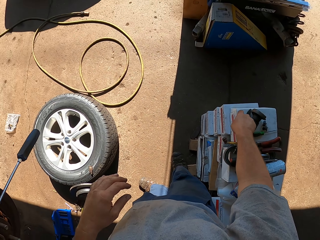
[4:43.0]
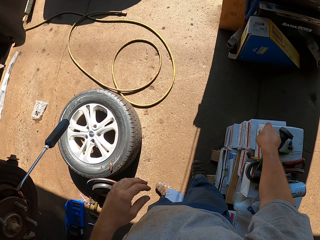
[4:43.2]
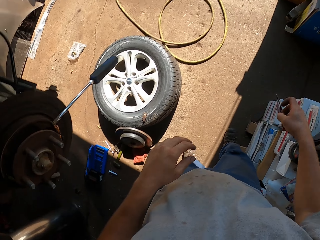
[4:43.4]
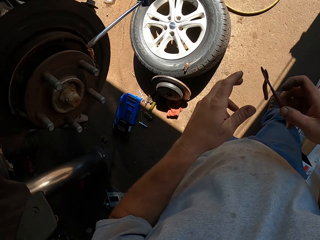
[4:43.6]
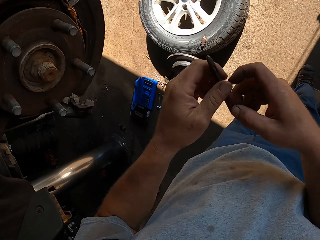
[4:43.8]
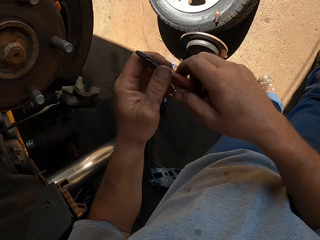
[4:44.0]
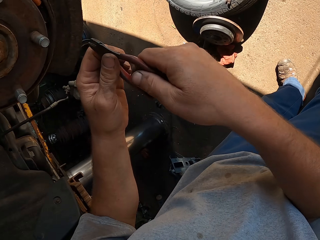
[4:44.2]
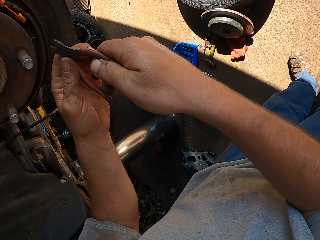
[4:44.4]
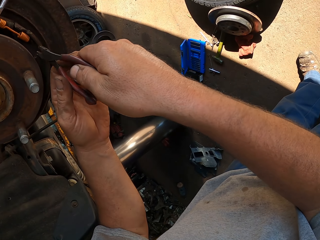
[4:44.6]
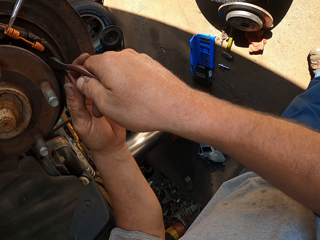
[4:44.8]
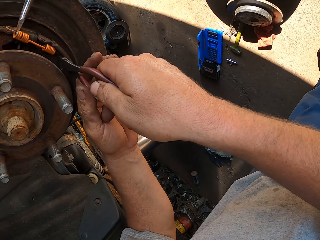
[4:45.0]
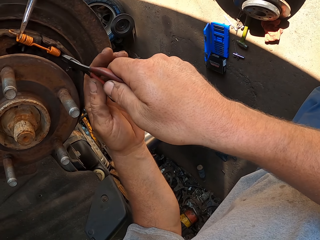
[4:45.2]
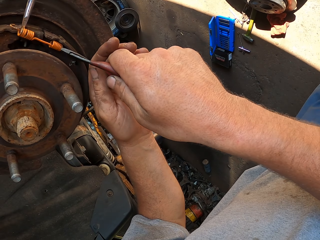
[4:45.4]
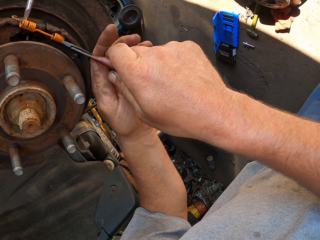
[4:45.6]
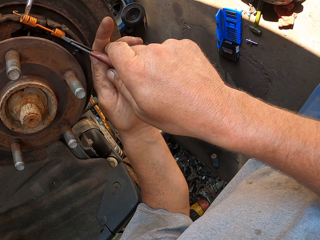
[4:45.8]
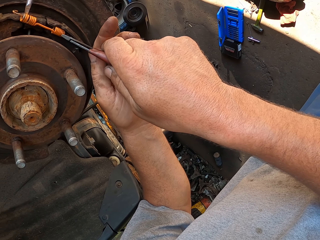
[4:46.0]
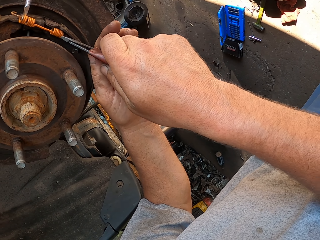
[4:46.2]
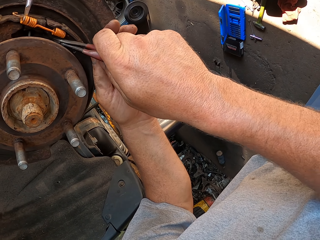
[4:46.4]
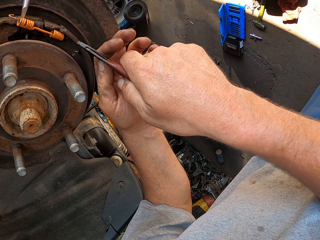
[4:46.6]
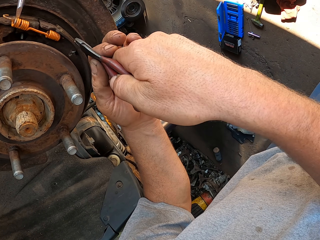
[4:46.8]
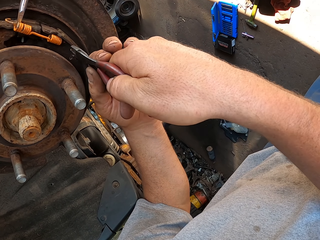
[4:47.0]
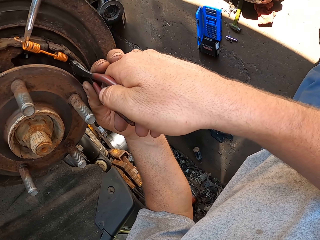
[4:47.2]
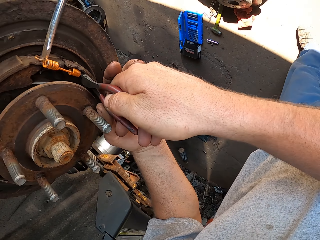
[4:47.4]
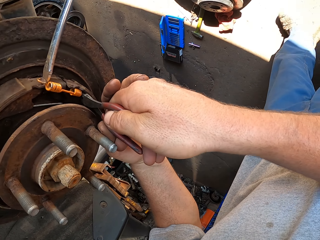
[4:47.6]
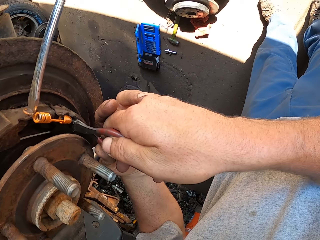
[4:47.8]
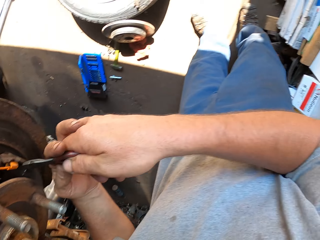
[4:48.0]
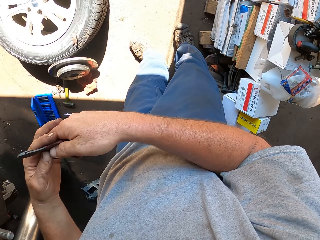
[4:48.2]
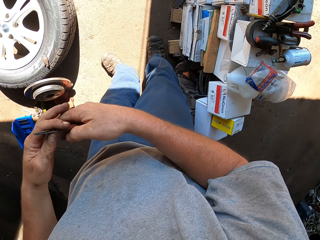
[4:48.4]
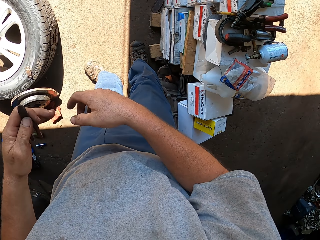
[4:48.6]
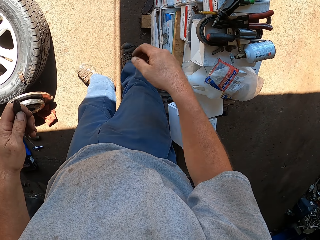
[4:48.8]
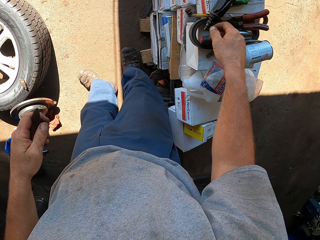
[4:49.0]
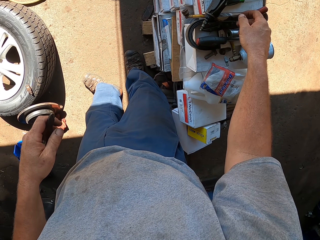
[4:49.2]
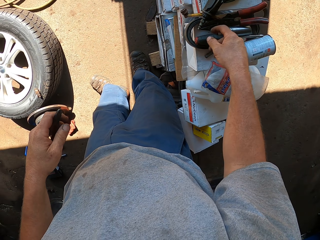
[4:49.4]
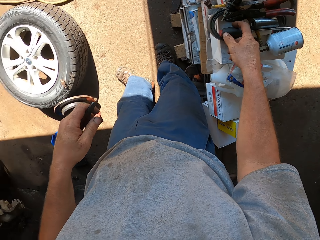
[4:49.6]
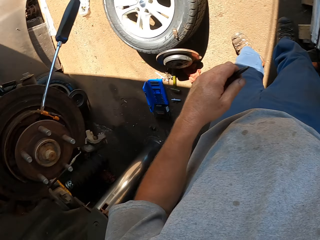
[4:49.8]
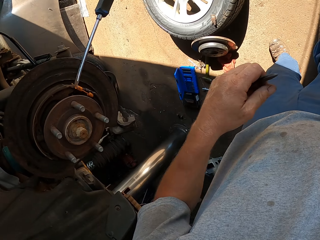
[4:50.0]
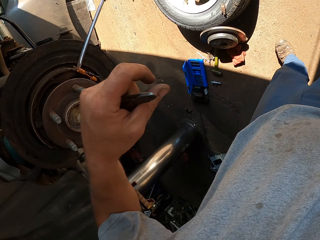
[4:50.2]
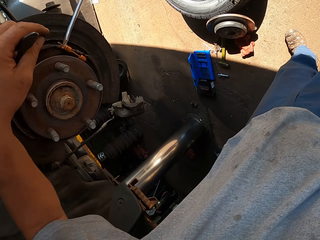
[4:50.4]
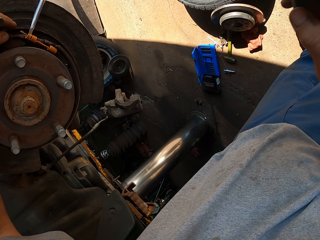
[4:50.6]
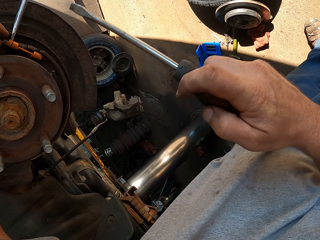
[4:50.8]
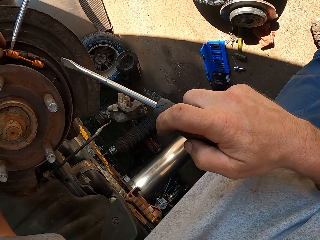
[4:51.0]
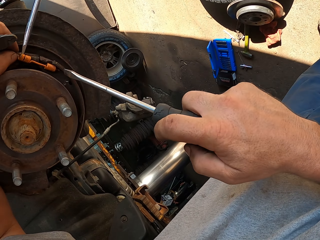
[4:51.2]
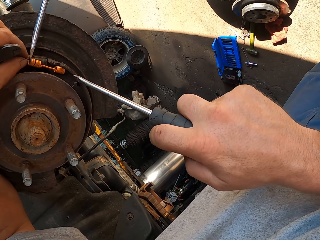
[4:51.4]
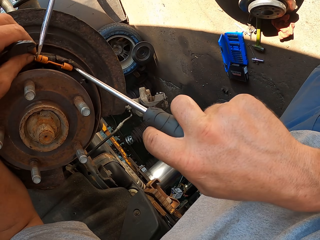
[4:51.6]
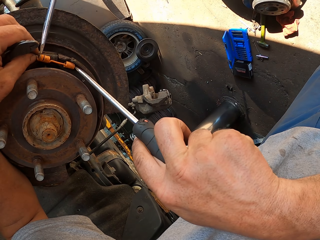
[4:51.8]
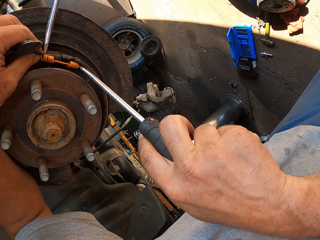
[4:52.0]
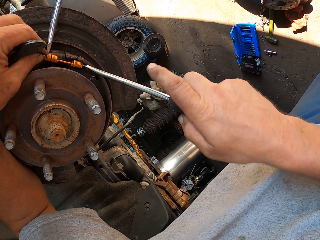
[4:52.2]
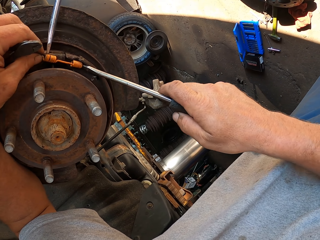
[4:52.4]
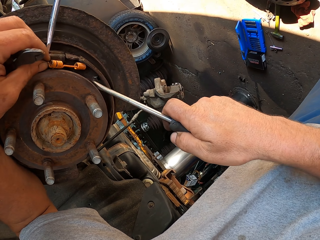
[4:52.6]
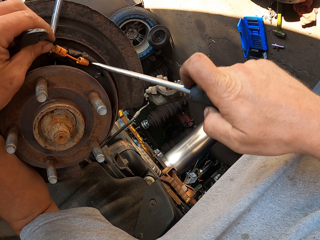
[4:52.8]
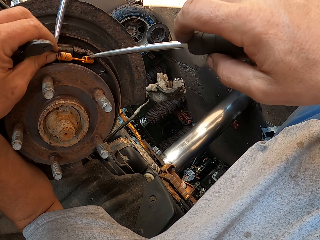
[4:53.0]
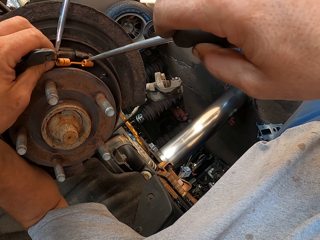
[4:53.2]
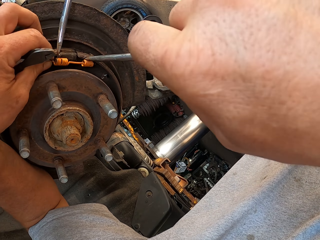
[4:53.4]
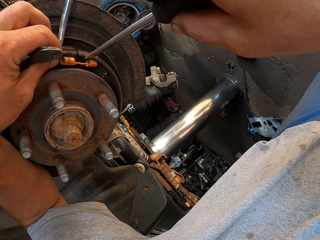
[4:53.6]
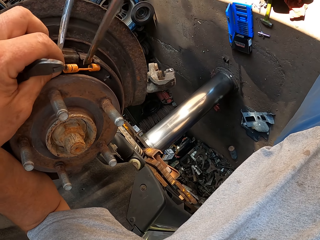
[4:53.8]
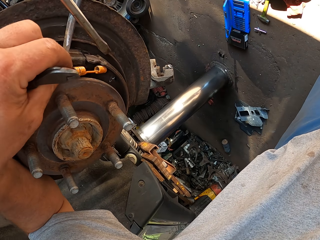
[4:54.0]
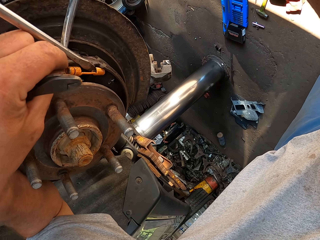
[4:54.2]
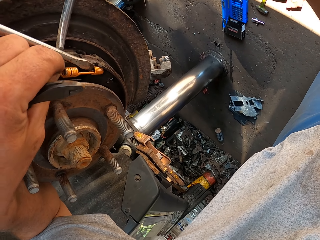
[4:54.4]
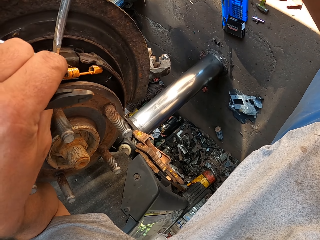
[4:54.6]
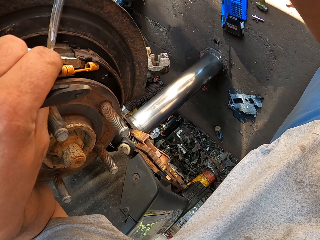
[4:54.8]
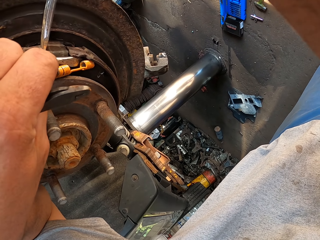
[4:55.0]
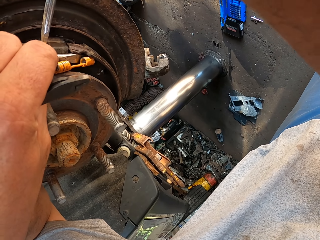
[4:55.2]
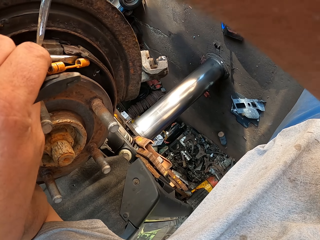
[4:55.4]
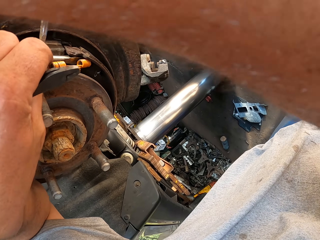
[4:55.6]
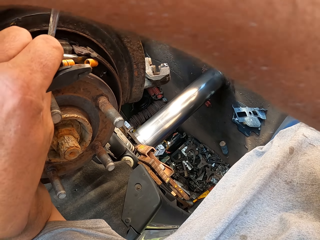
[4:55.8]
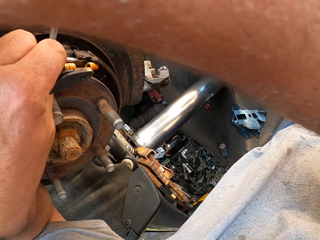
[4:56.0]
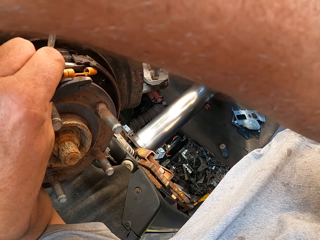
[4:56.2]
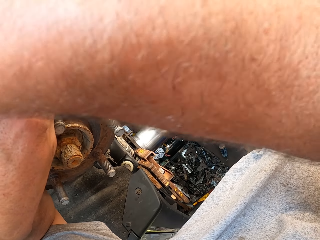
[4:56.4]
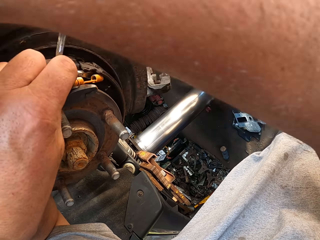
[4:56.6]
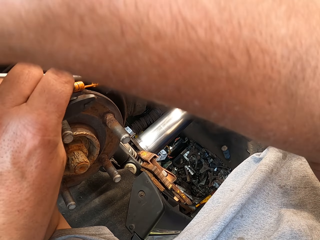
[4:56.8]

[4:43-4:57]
The camera wearer picks up pliers on the table. They hold the pliers. They do something. They hold the pliers on the left hand. They drop the pliers. They hold a screwdriver with the right hand. They fix a wheel bearing with the screwdriver.

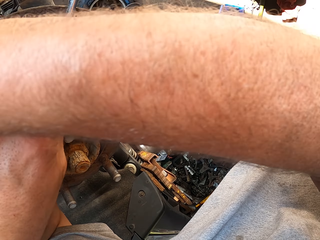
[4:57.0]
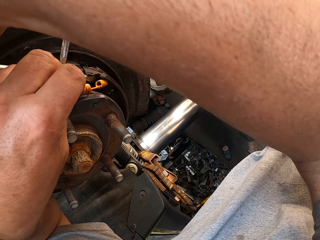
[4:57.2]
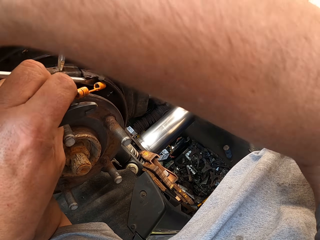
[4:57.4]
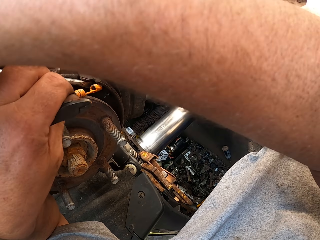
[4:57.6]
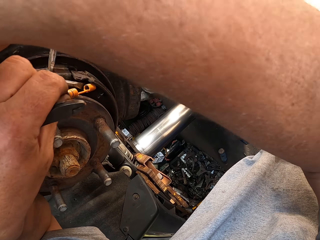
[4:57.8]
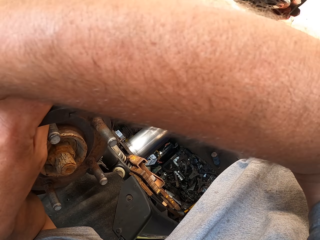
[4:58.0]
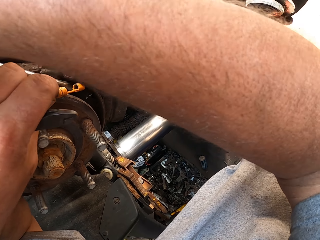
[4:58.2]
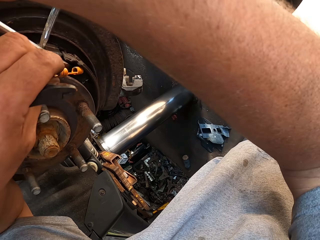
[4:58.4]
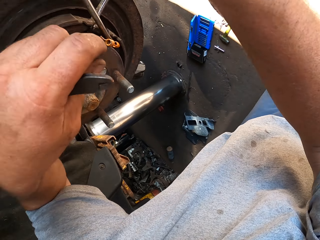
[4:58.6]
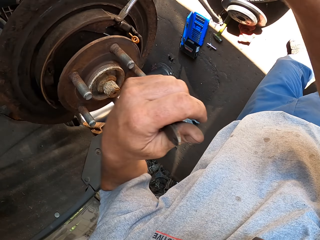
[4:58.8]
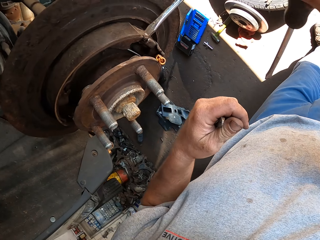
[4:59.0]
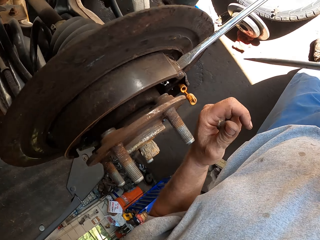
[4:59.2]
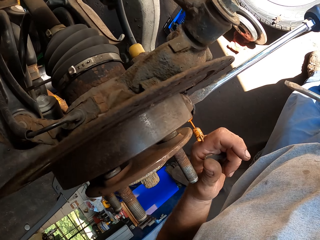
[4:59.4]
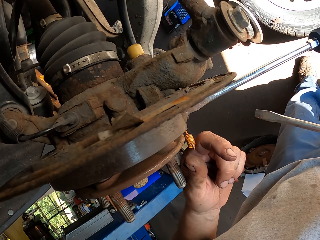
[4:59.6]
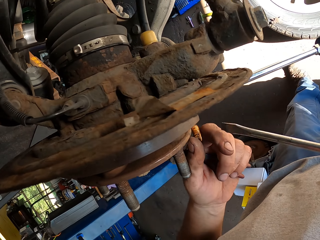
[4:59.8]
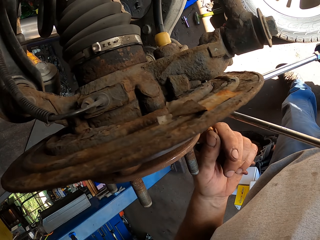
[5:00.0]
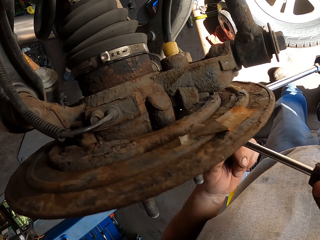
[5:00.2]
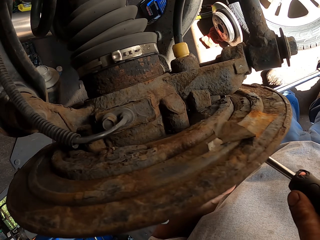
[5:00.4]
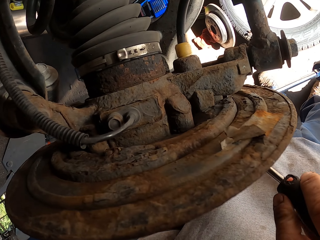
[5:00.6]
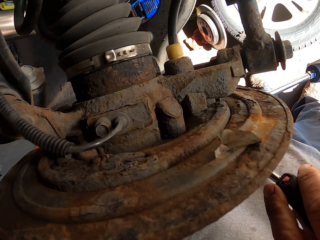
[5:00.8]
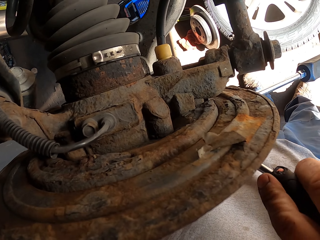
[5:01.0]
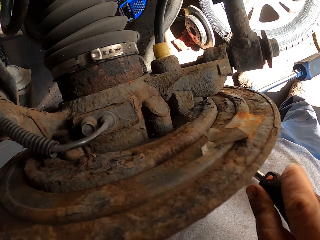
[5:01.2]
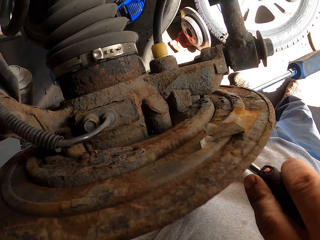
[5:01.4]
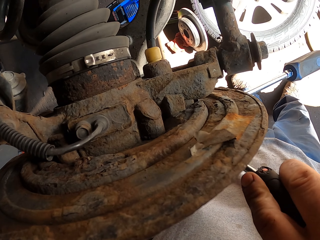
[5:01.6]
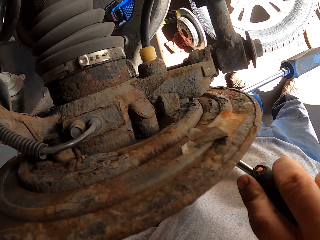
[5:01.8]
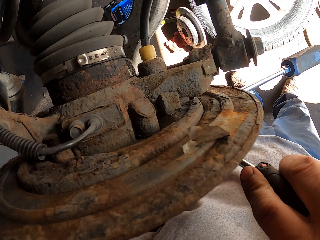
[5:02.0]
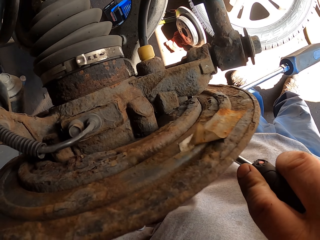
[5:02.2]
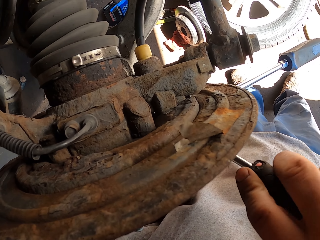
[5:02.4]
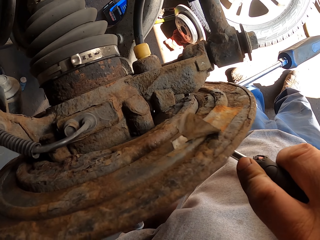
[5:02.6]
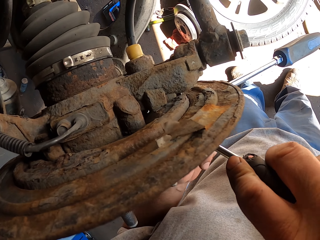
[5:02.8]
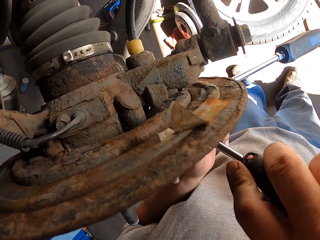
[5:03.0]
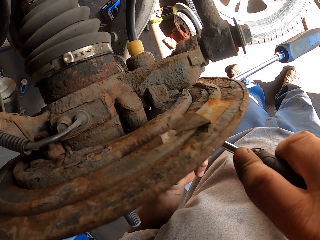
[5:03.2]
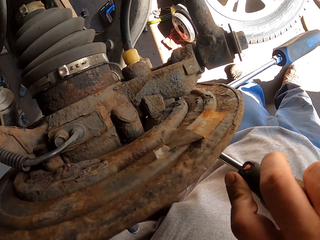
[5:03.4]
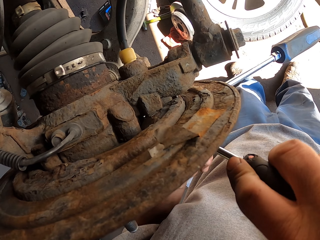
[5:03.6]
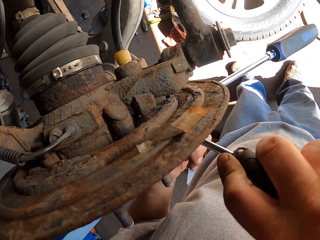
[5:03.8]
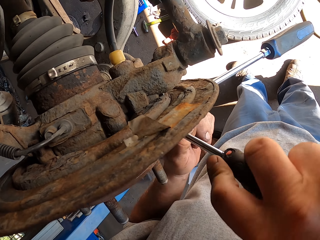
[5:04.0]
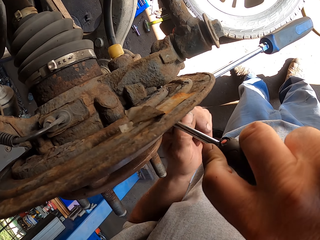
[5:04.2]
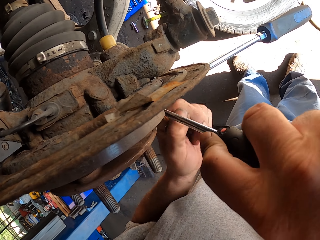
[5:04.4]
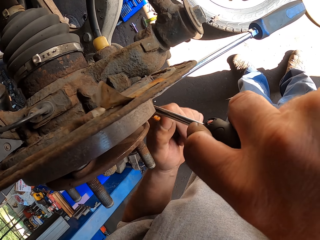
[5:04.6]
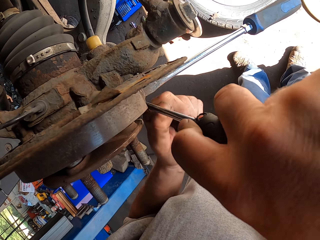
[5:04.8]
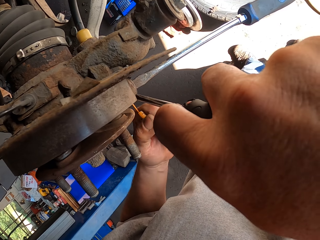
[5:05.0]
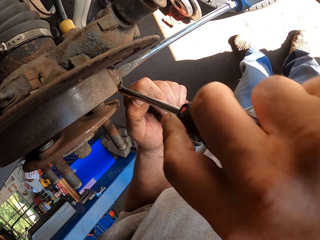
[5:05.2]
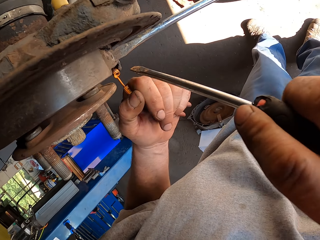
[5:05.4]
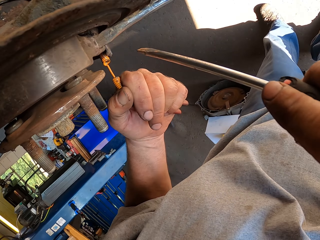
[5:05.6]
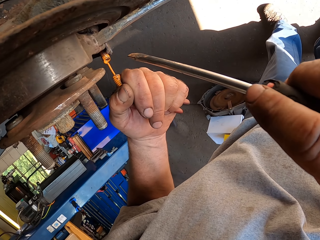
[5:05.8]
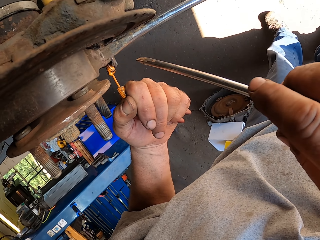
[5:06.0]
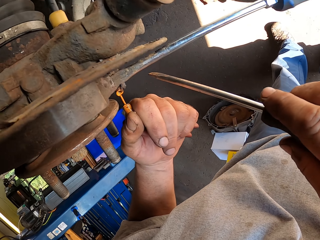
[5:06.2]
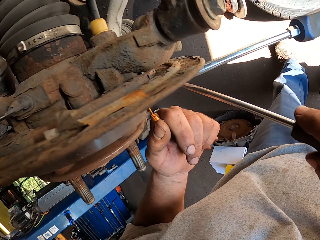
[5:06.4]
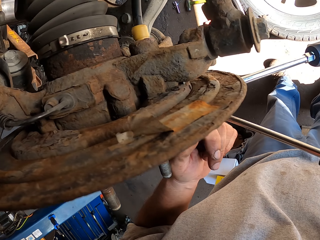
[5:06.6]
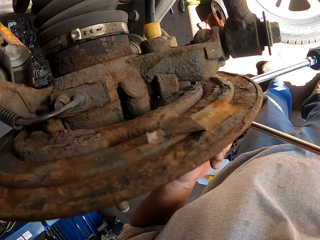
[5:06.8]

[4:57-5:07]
The camera wearer does something.
